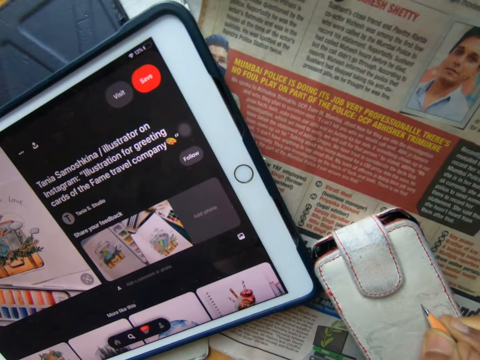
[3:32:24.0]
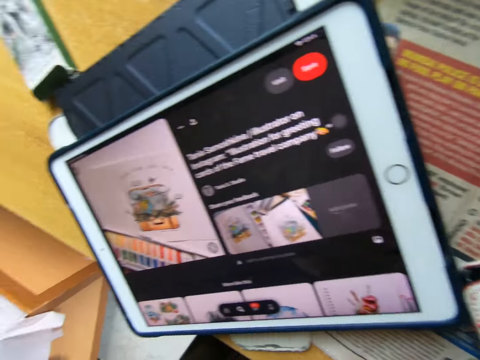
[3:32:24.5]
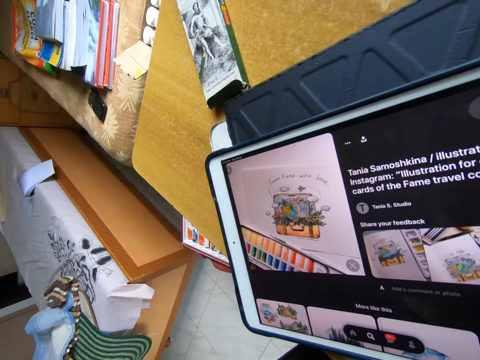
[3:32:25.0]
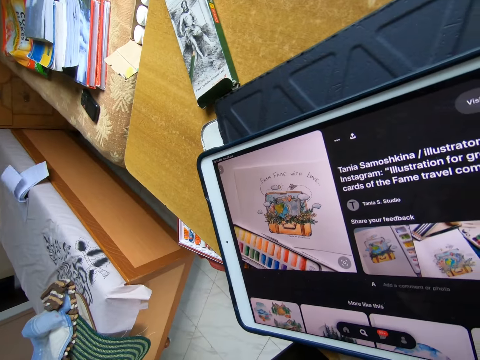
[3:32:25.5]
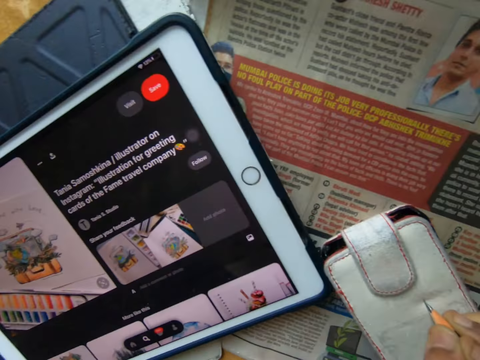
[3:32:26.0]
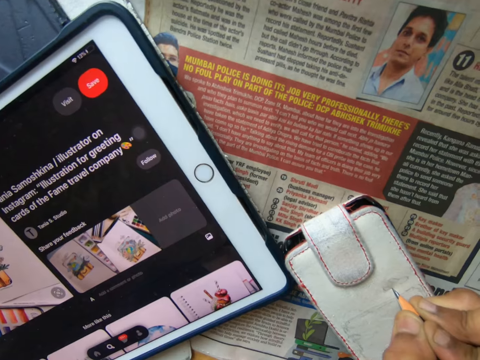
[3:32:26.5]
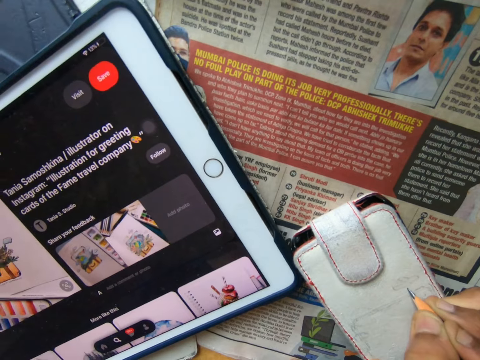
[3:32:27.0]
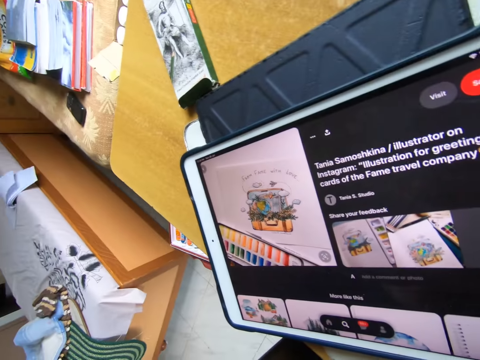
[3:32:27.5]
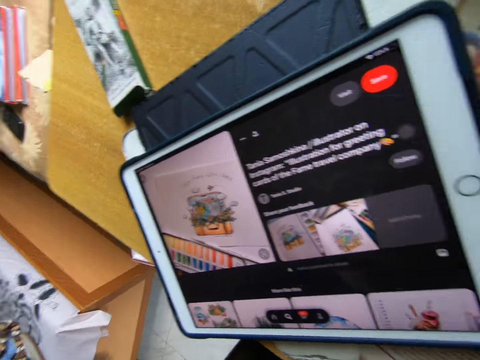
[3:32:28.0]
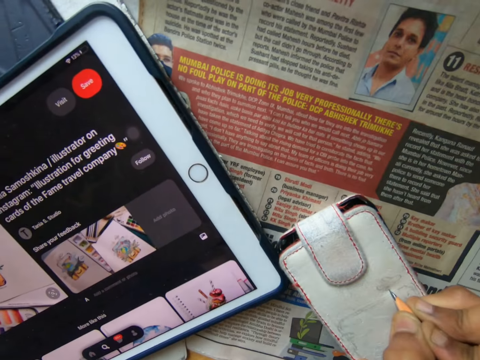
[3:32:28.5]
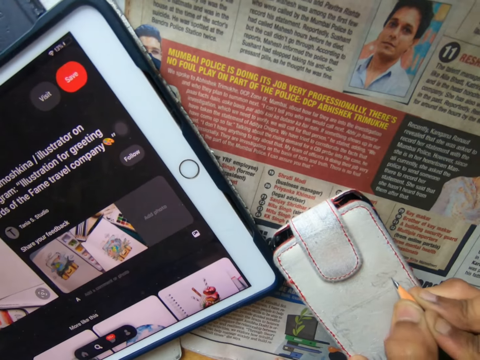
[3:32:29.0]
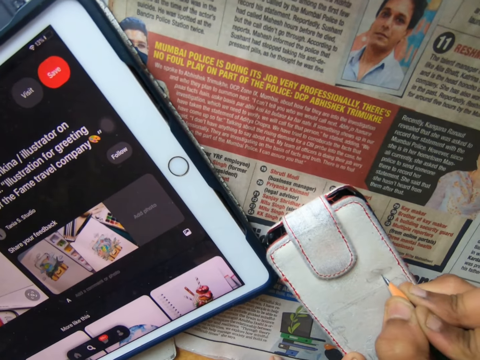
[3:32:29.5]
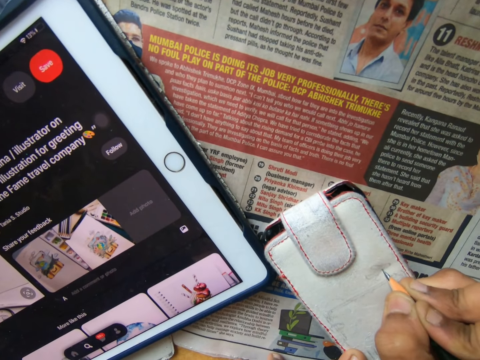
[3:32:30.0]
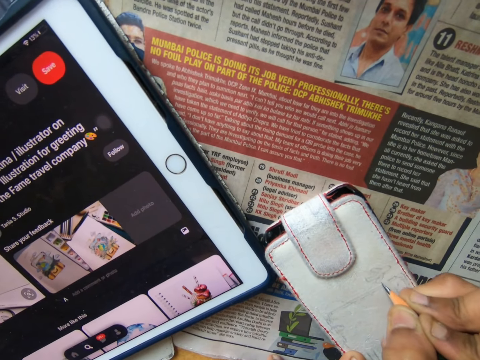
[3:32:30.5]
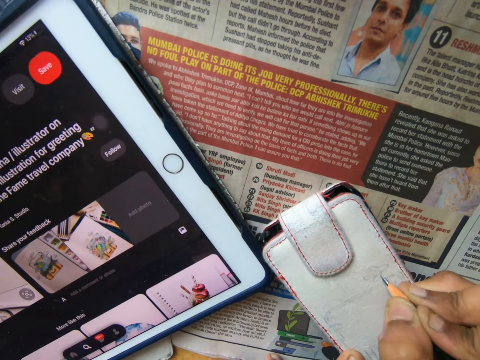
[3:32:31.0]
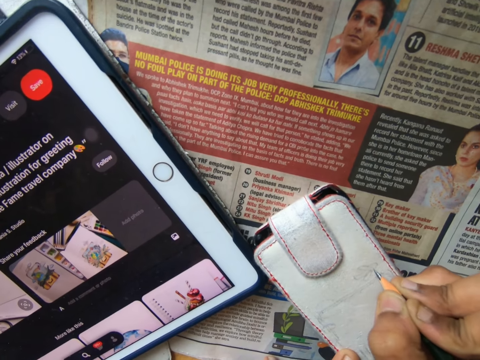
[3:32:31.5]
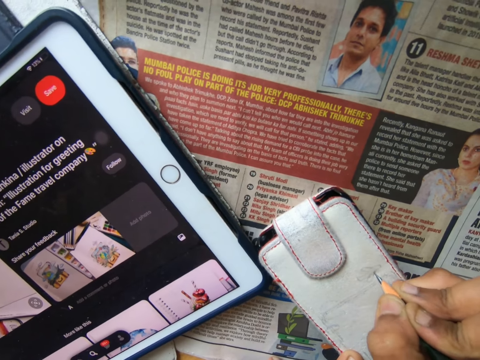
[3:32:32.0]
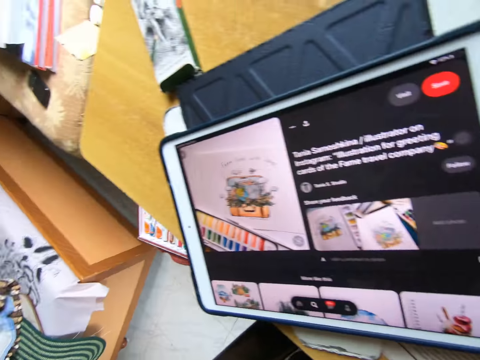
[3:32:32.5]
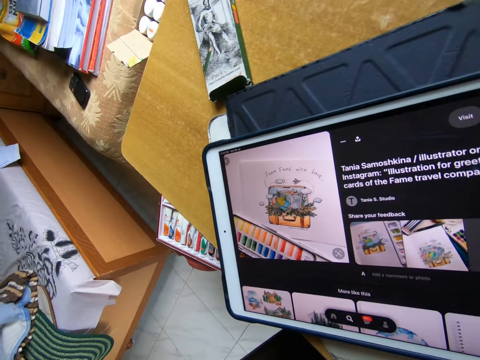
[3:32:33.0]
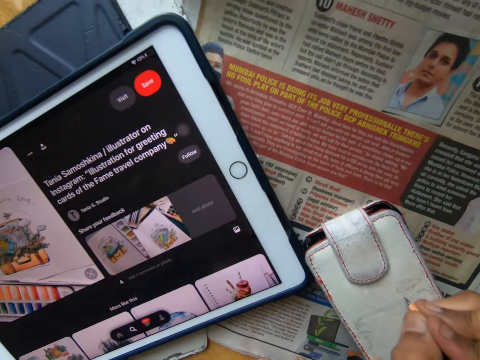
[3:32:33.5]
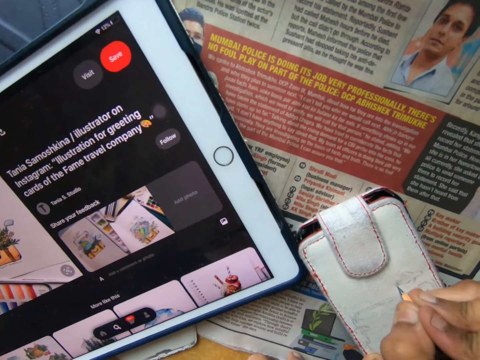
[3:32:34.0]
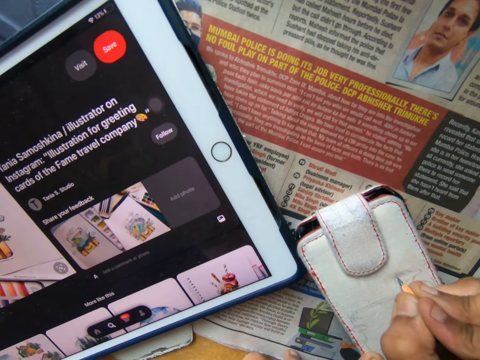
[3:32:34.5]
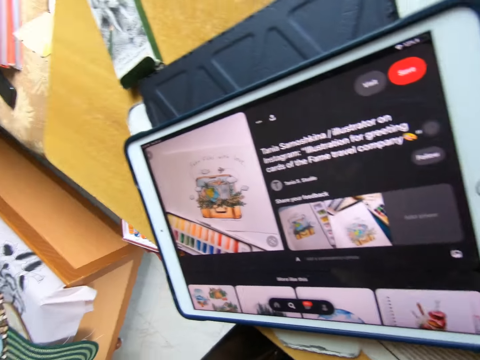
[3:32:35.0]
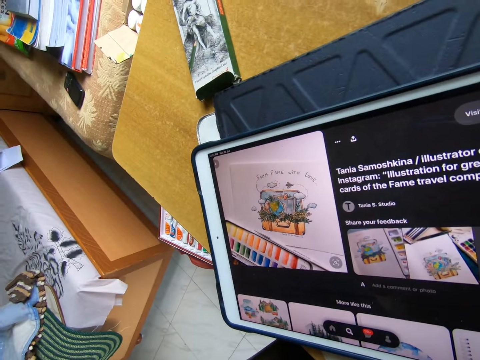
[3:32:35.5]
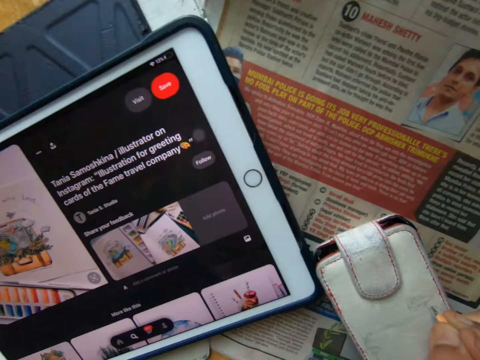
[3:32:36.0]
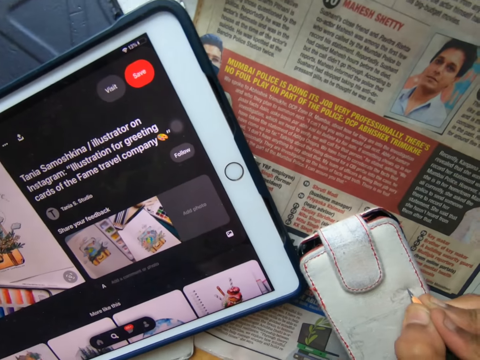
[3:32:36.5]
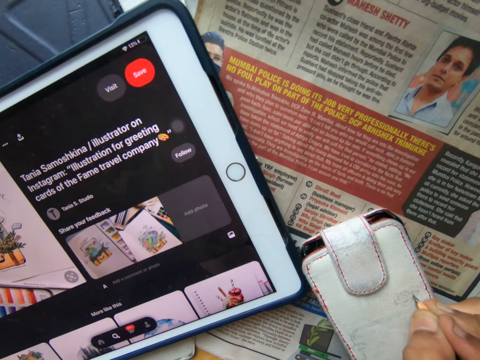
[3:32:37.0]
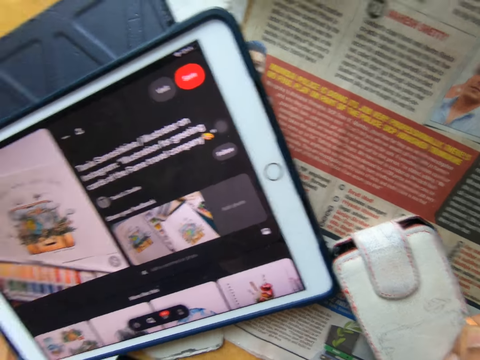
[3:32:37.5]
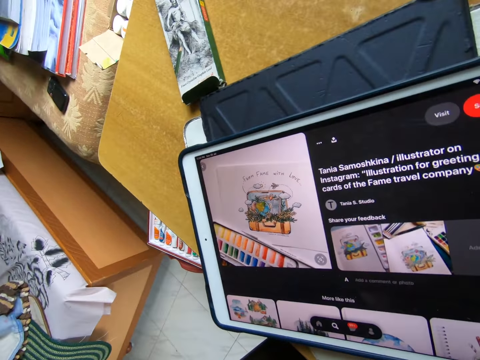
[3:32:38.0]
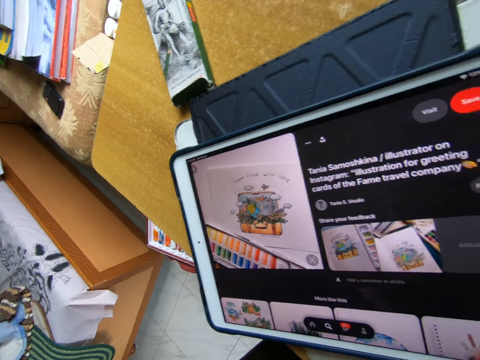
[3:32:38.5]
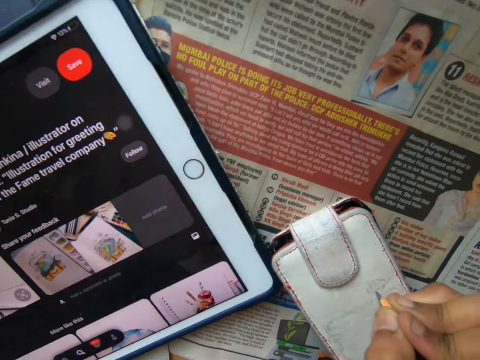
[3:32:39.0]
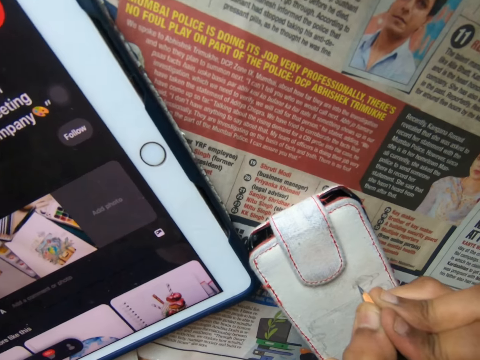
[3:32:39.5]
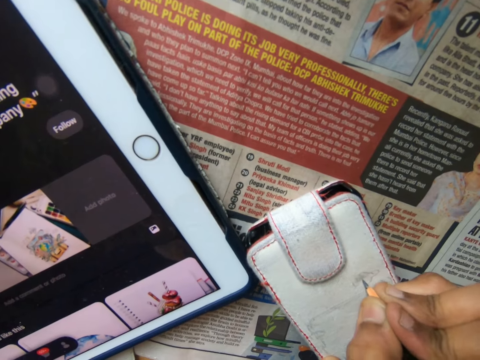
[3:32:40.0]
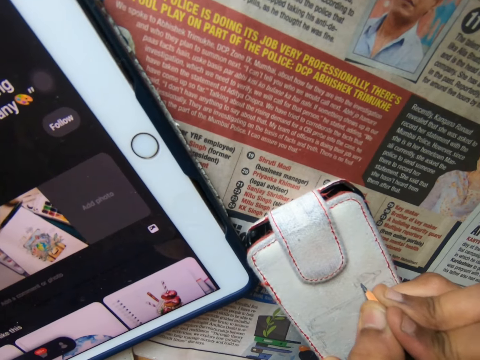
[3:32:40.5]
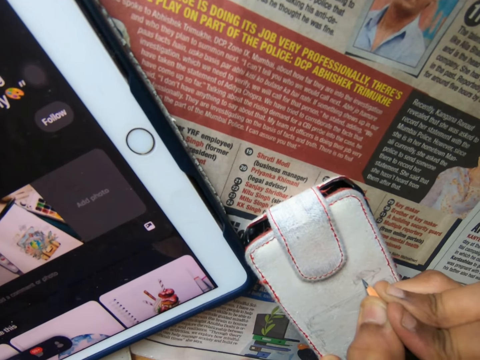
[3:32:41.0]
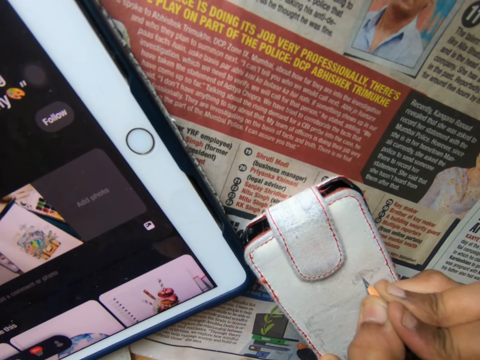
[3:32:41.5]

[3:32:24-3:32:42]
The camera wearer sketches on the phone casing on the table with the pen in his right hand. He stares at the image on the tablet on the table and sketches on the phone casing on the table with the pen in his right hand. He stares at the image on the tablet on the table and sketches on the phone casing on the table with the pen in his right hand. He stares at the image on the tablet on the table and sketches on the phone casing on the table with the pen in his right hand. He stares at the image on the tablet on the table and sketches on the phone casing on the table with the pen in his right hand. He stares at the image on the tablet on the table and sketches on the phone casing on the table with the pen in his right hand.

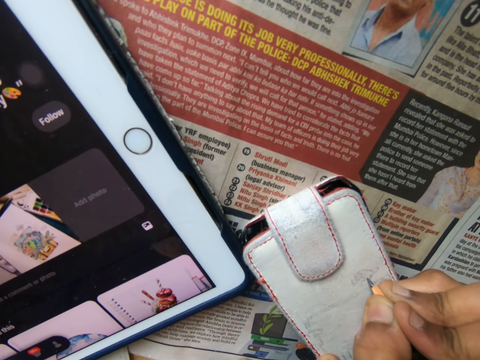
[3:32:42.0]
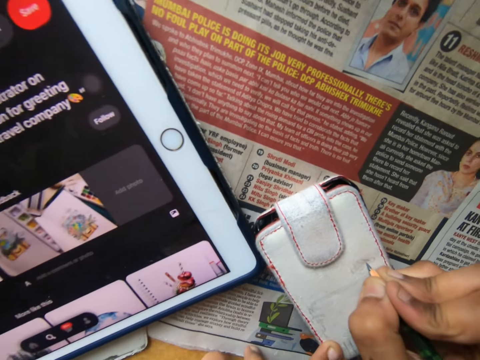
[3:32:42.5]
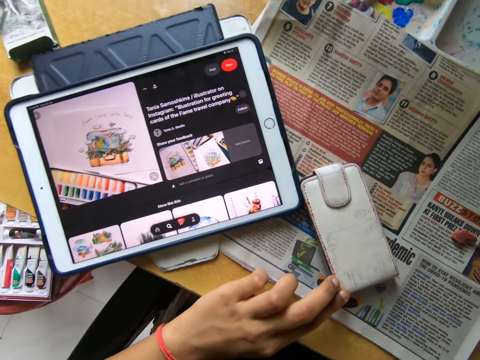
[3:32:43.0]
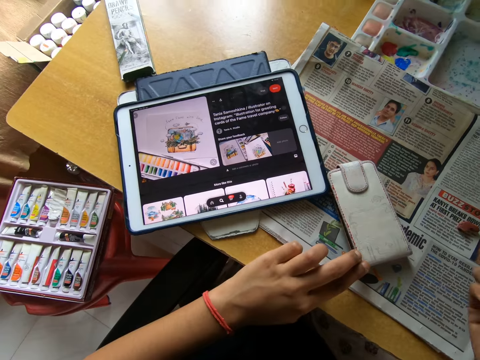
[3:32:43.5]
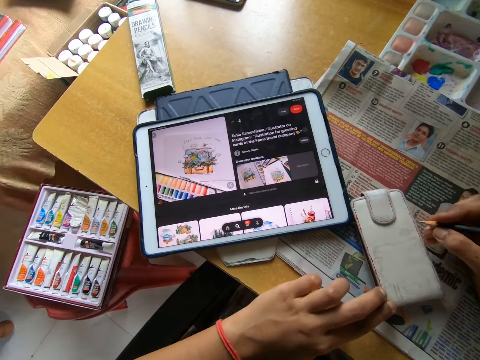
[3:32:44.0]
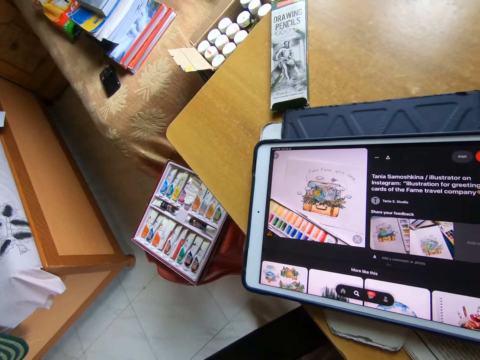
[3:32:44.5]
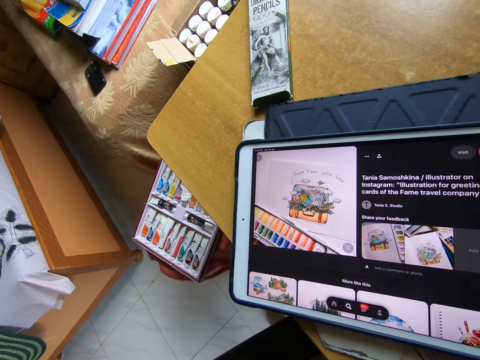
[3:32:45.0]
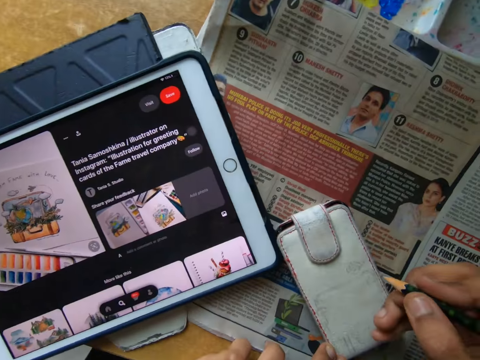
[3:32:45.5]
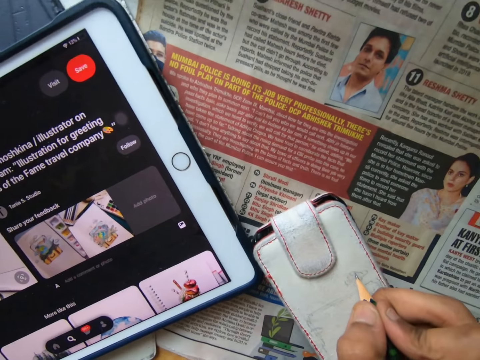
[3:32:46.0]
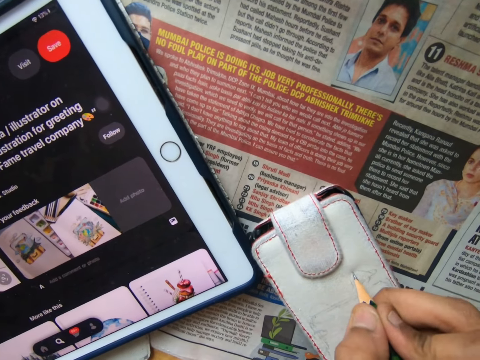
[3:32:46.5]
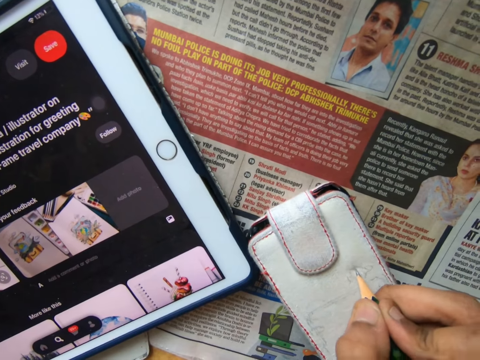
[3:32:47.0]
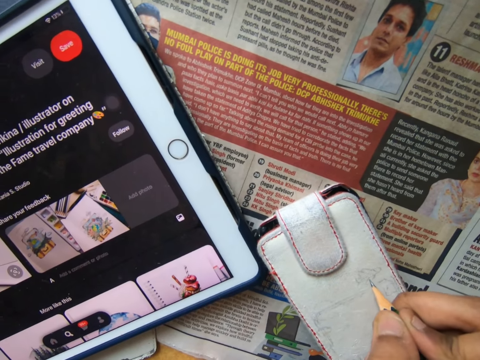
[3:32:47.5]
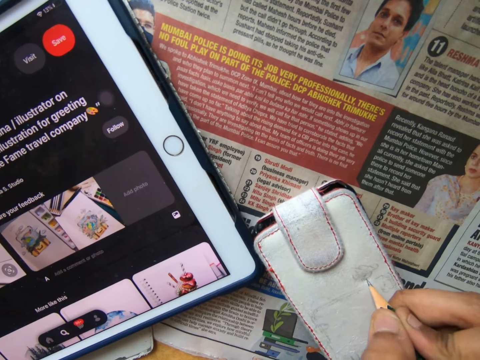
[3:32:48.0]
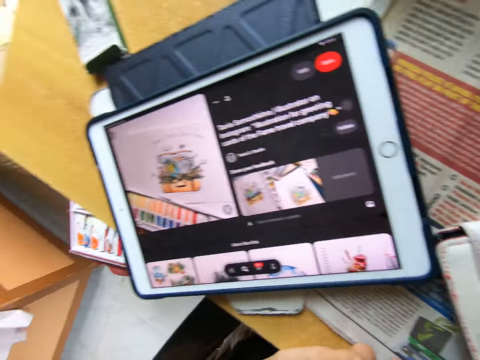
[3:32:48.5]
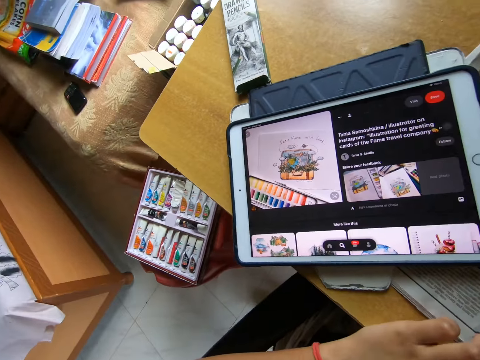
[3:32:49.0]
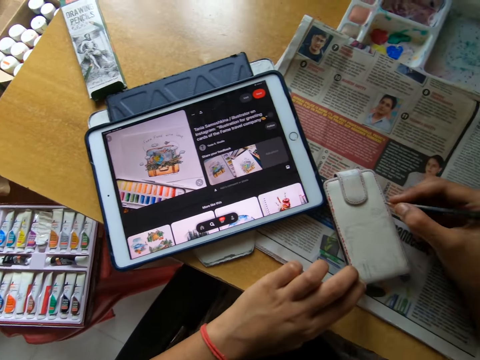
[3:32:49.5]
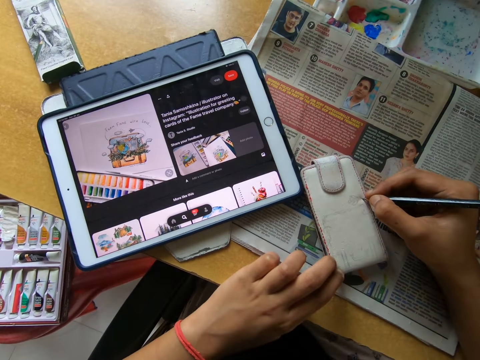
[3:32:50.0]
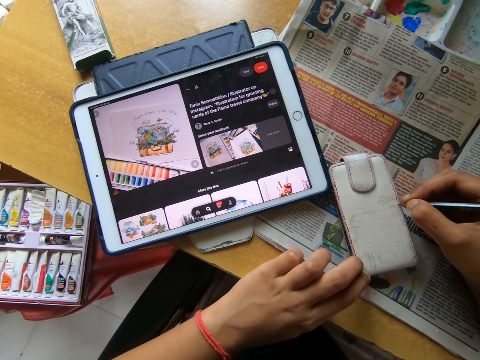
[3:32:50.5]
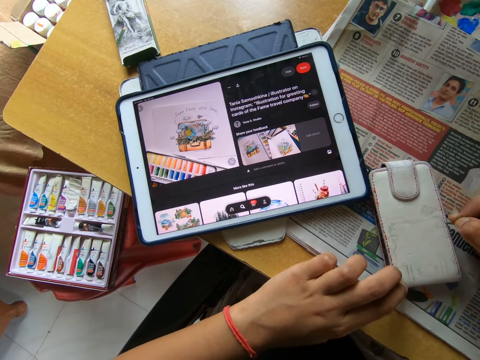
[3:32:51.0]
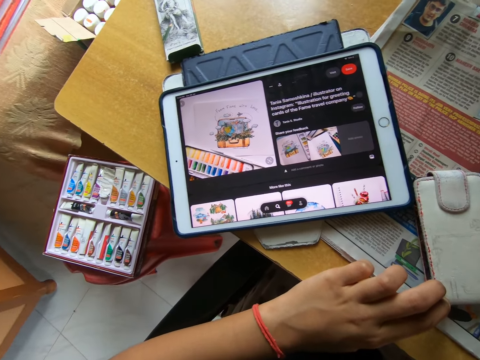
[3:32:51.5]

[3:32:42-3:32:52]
The camera wearer removes his right hand from the phone casing on the table. He looks around. He stares at the image on the tablet on the table and sketches on the phone casing on the table with the pen in his right hand. He stares at the image on the tablet on the table and sketches on the phone casing on the table with the pen in his right hand.
